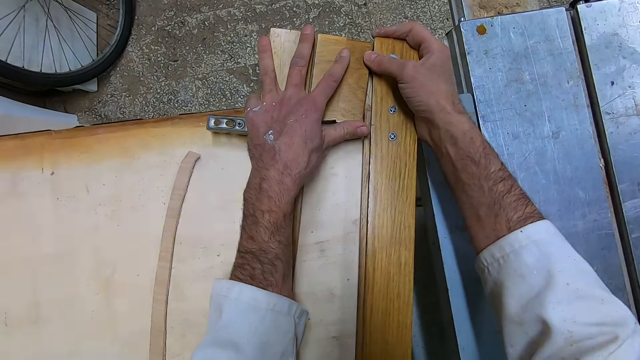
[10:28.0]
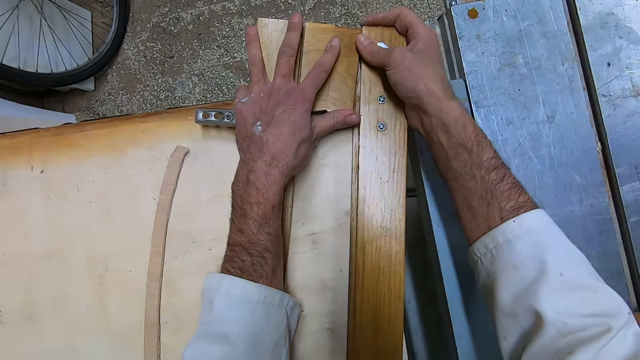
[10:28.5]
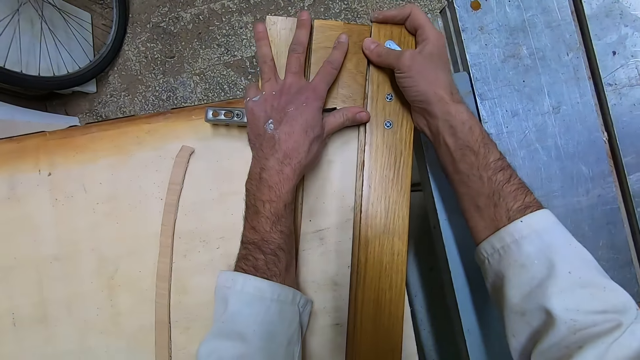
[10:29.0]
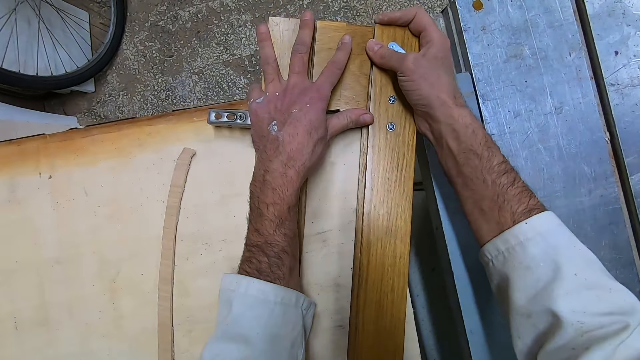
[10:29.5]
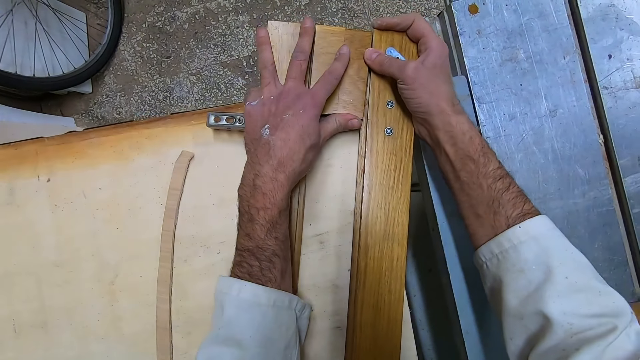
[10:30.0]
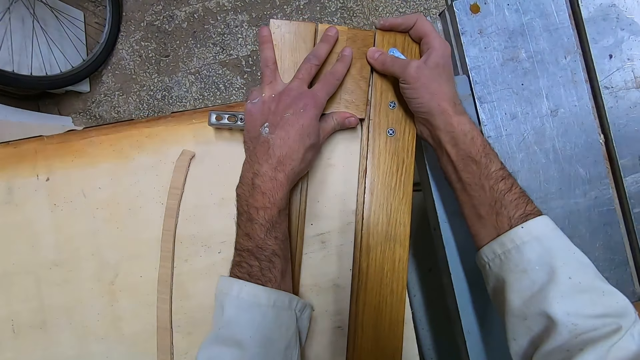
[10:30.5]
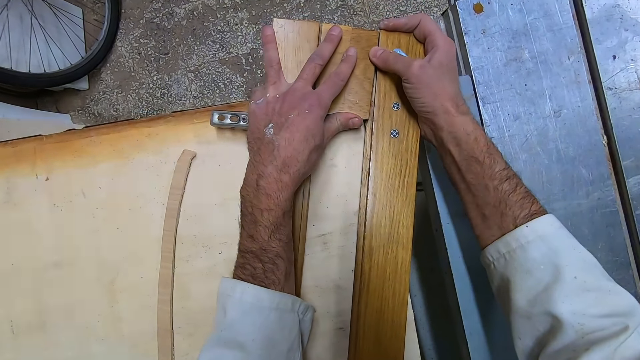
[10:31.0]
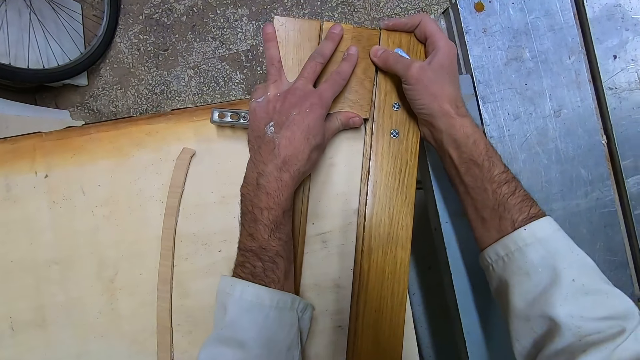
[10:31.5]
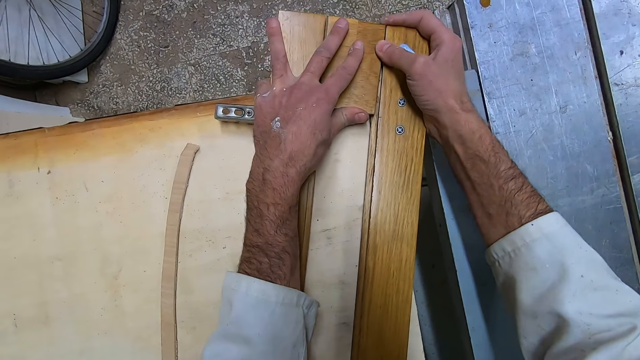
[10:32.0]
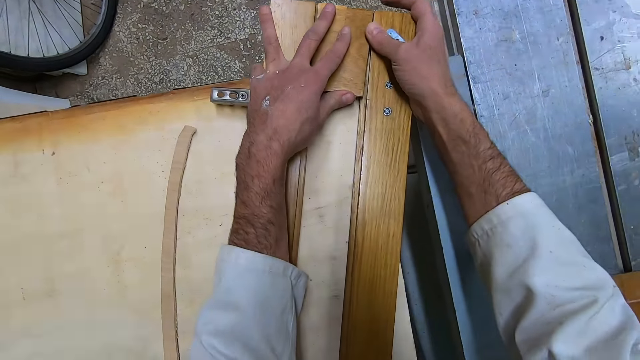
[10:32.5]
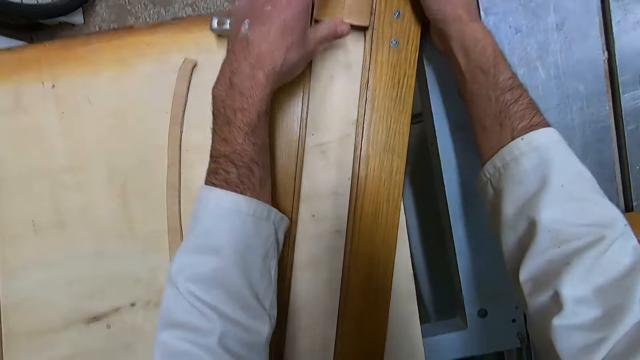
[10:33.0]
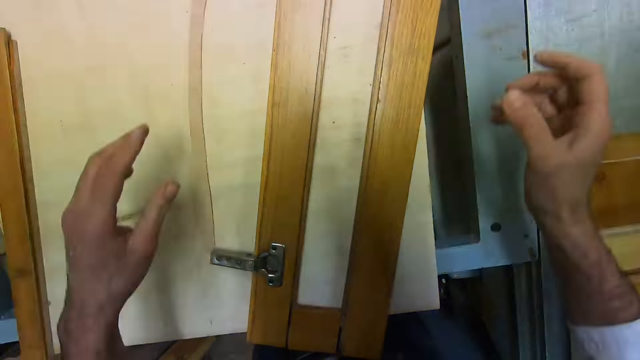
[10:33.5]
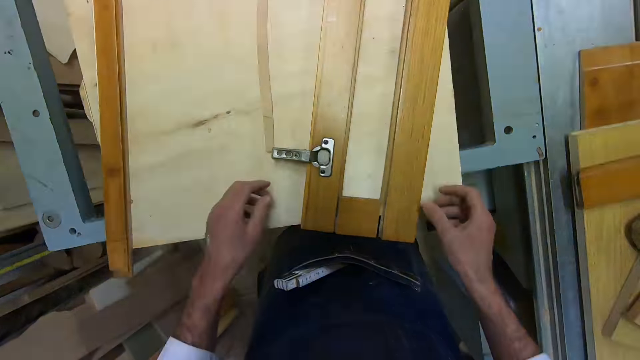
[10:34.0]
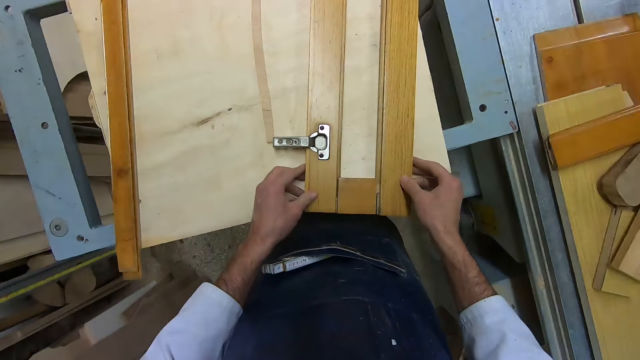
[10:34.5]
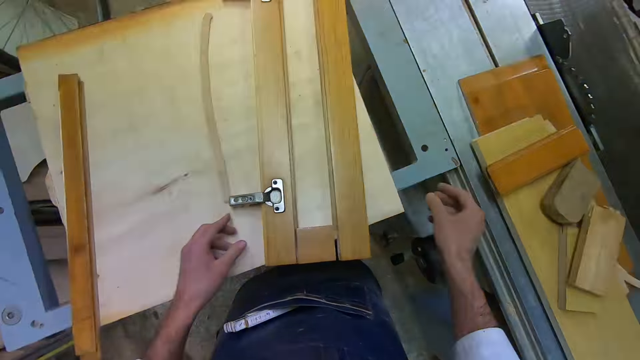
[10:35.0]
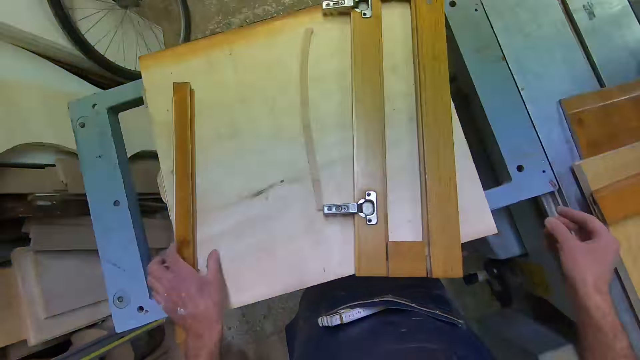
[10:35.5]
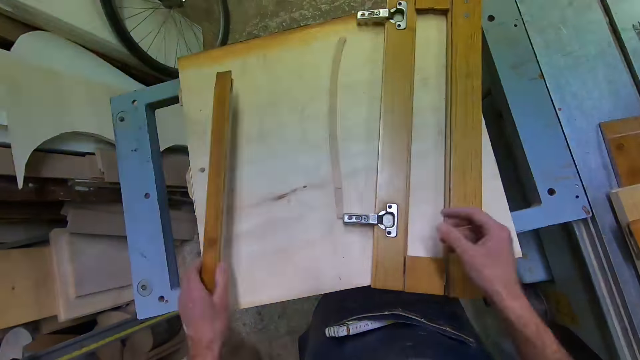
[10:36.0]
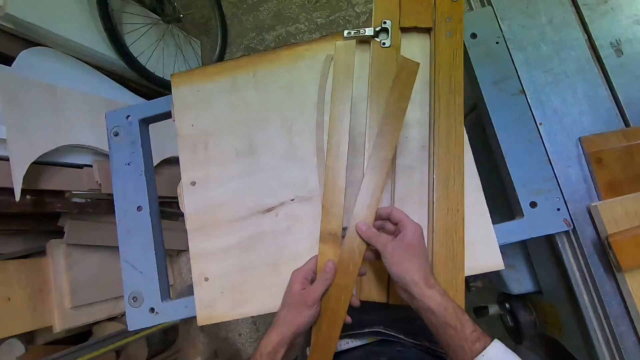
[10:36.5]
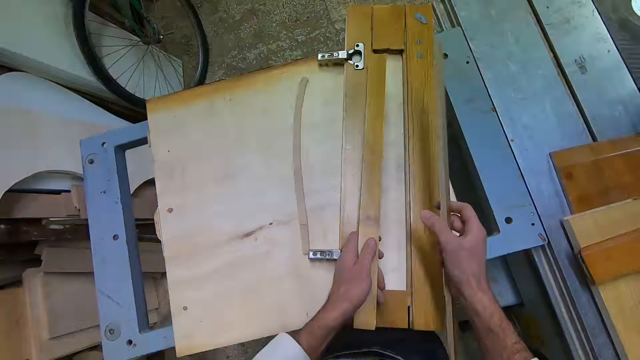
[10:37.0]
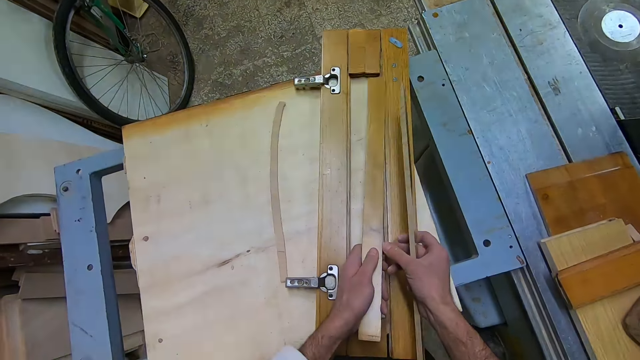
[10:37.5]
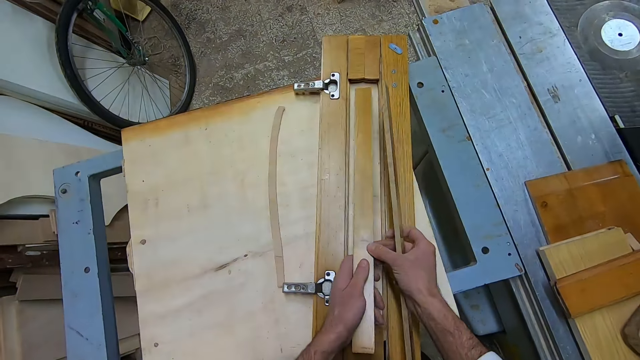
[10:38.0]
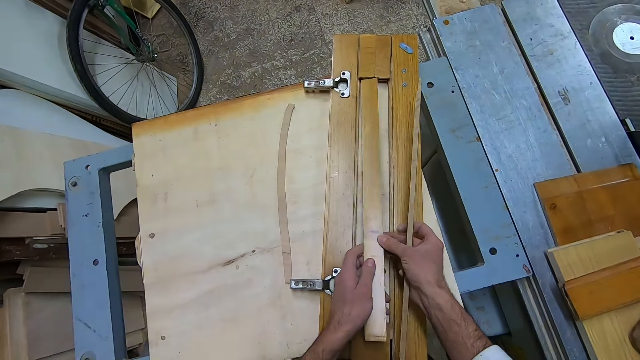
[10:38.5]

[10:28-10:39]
The camera wearer attaches the wood with both hands. He lifts his hands. He holds the wood with the right hand and holds the wood with the left hand. He picks up the woods with the left hand. He passes the wood from the left to the right hand. He holds the piece of wood with the other hand.

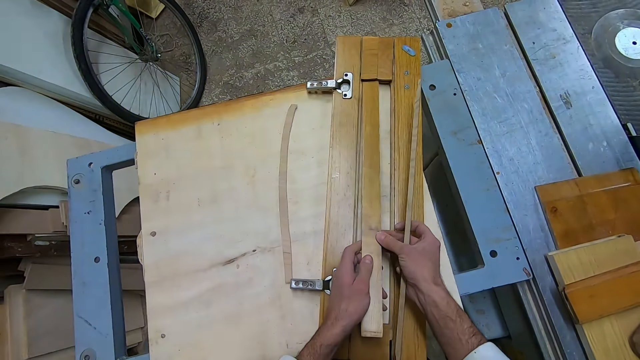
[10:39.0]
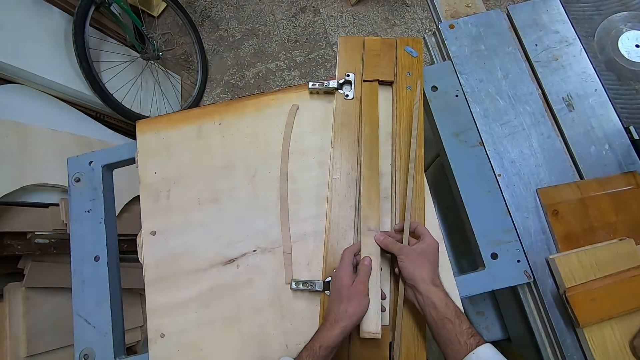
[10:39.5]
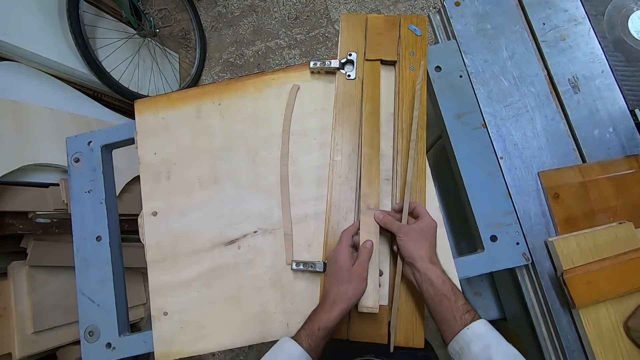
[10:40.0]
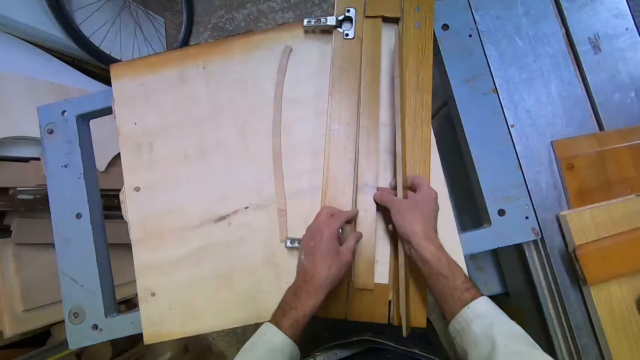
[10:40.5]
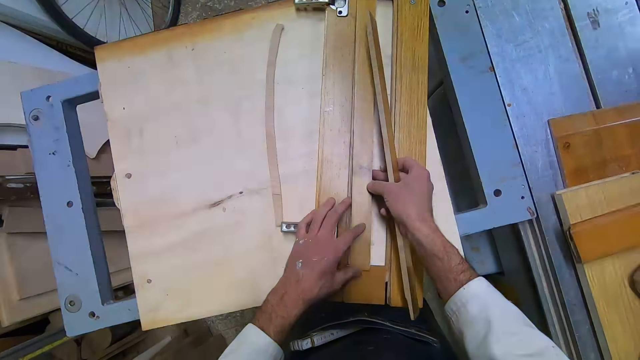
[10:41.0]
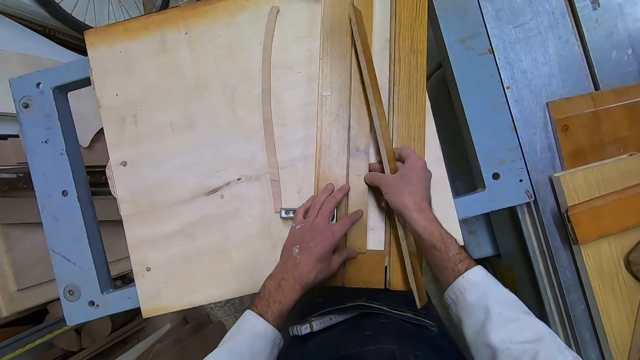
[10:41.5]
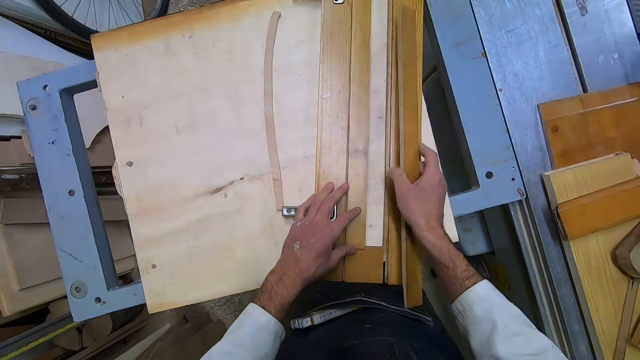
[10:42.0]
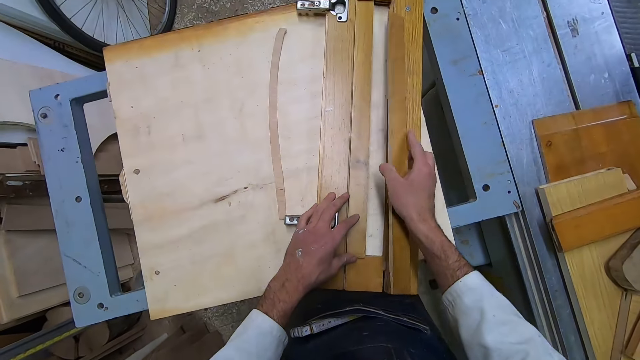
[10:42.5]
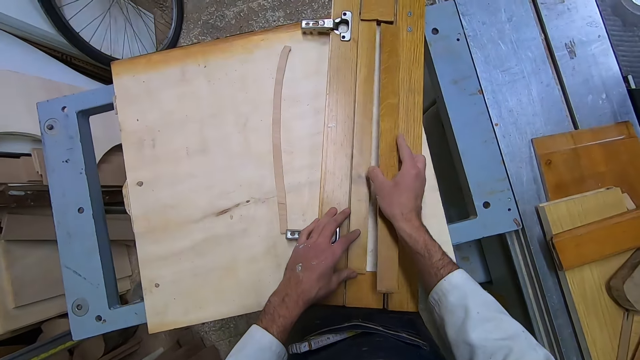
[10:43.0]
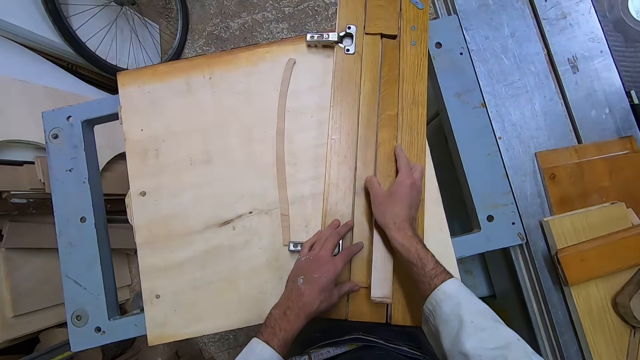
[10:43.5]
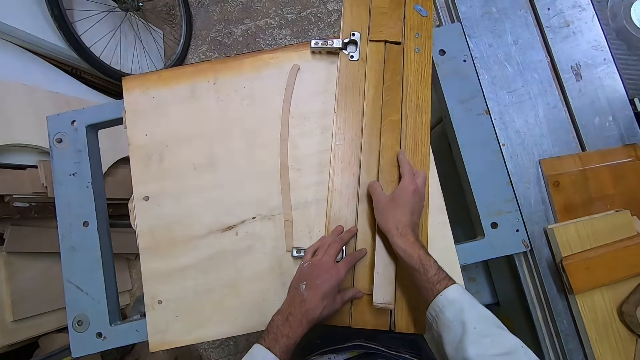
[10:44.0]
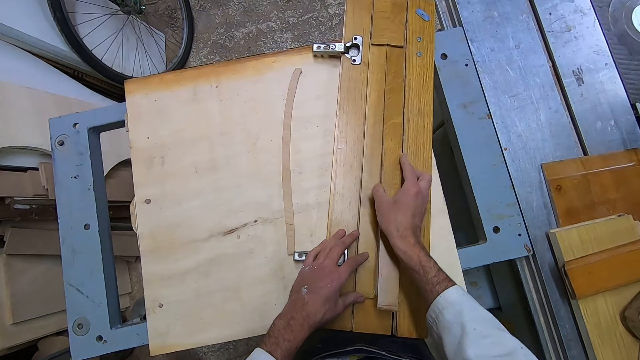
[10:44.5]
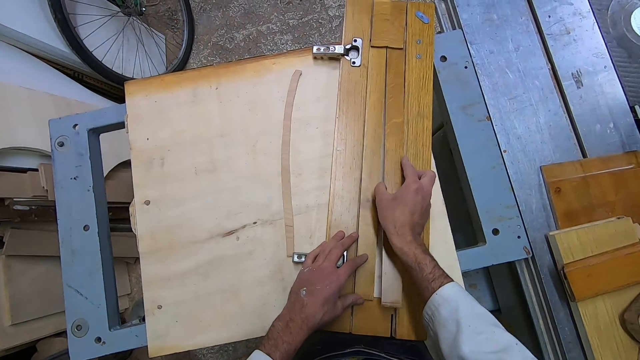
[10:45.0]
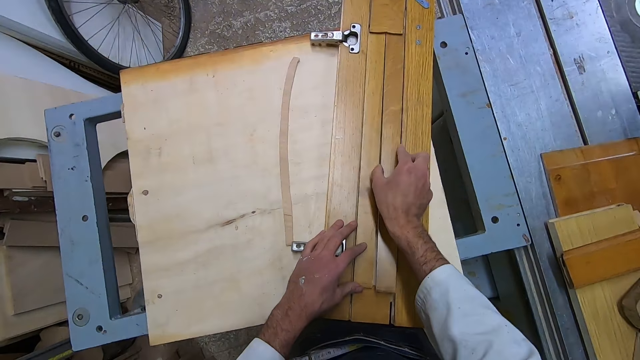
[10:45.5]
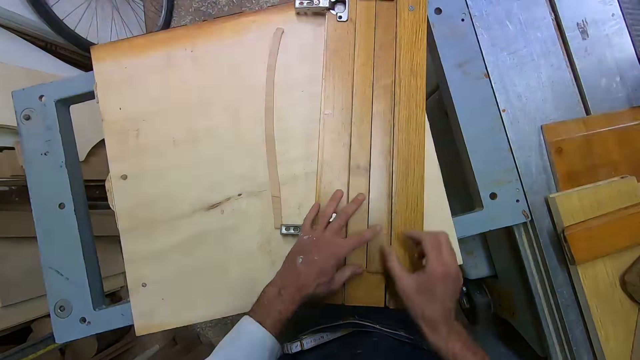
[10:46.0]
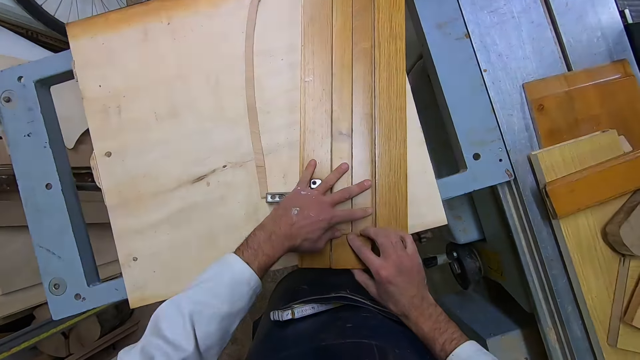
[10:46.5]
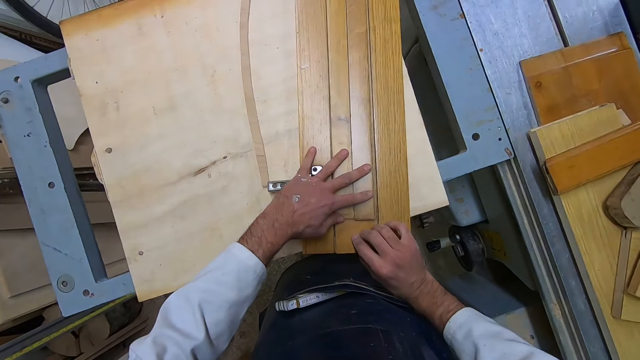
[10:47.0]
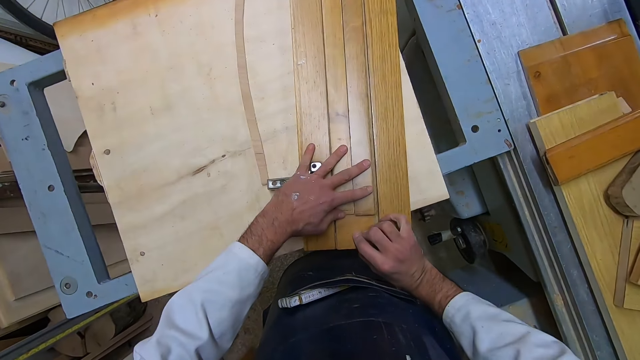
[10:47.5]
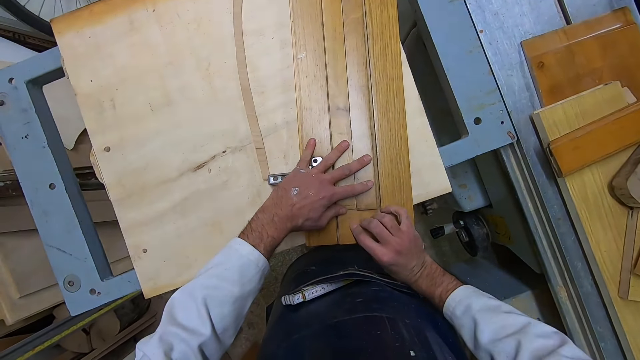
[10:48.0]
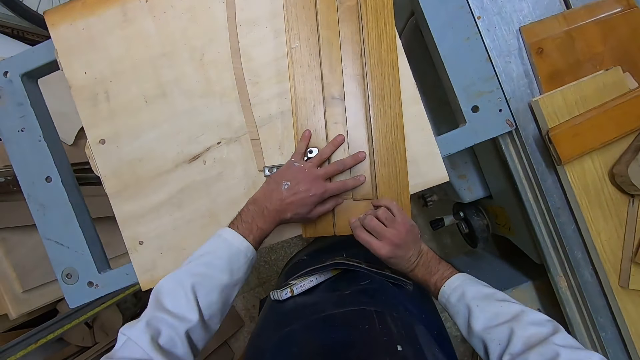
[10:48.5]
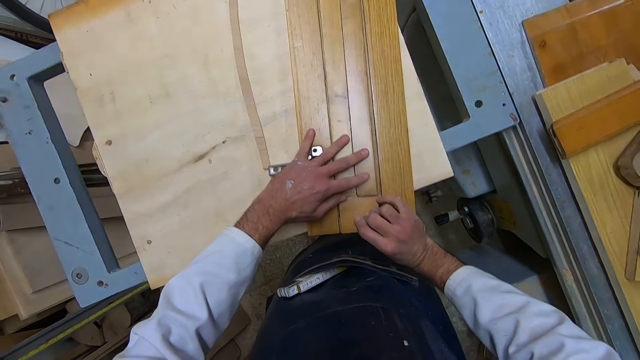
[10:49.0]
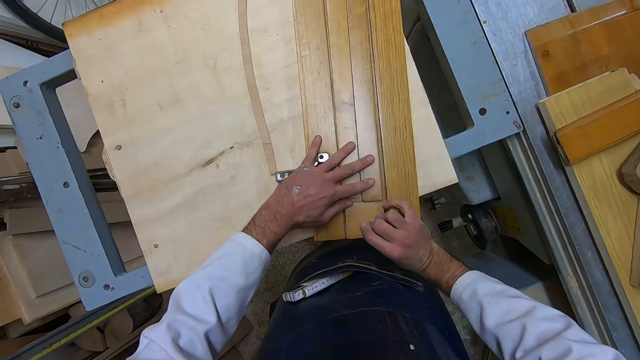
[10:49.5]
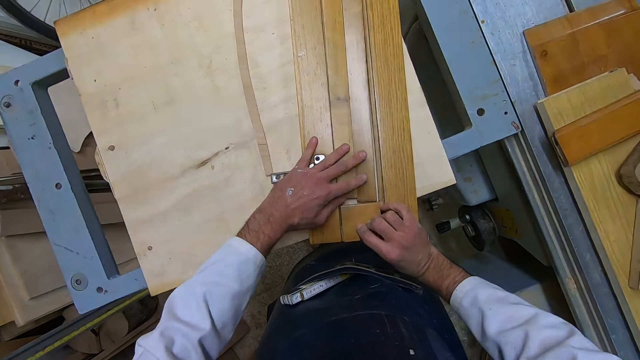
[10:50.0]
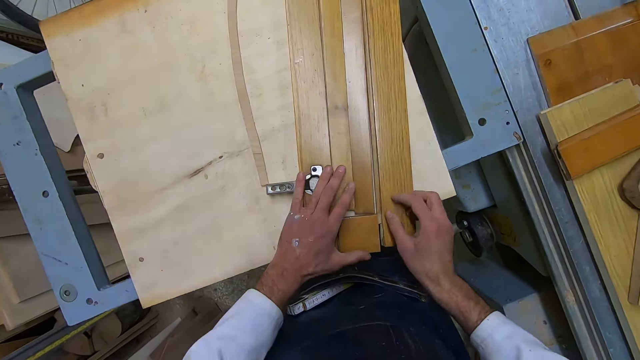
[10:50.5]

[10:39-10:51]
The camera wearer attaches a piece of wood to another wood. They hold down the wood. They attach the piece of wood to the other wood. They fit the piece of wood on the other wood. They hold the pieces of wood with the left hand. They adjust the wood with the right hand.
